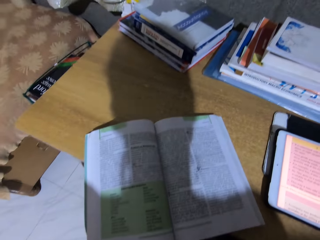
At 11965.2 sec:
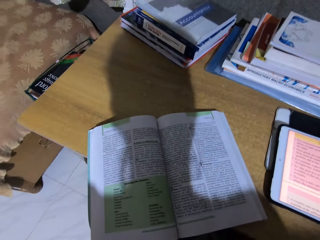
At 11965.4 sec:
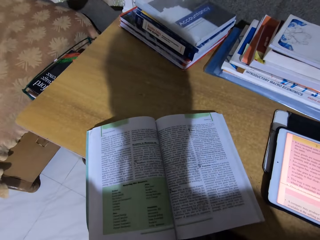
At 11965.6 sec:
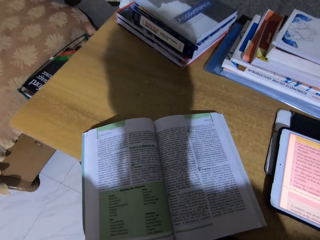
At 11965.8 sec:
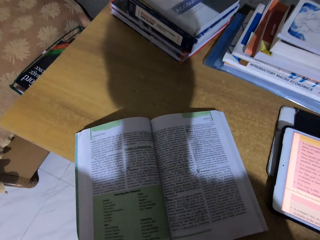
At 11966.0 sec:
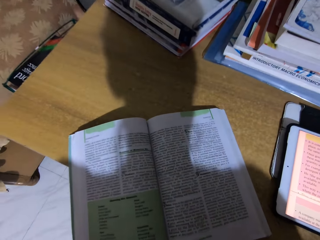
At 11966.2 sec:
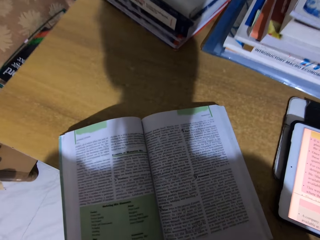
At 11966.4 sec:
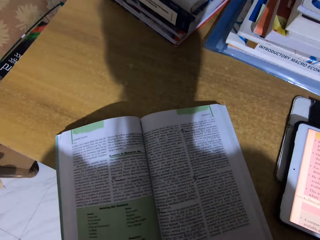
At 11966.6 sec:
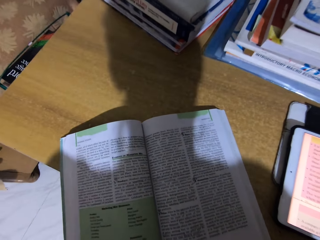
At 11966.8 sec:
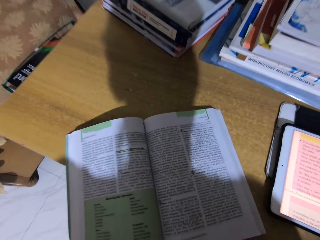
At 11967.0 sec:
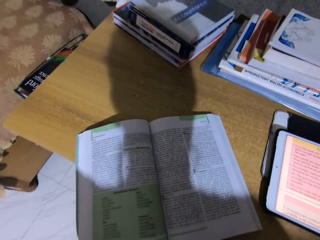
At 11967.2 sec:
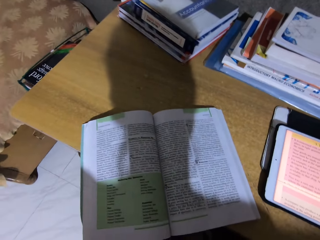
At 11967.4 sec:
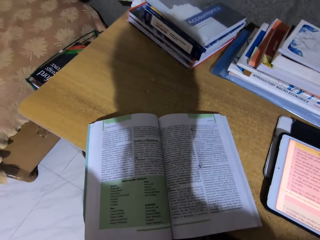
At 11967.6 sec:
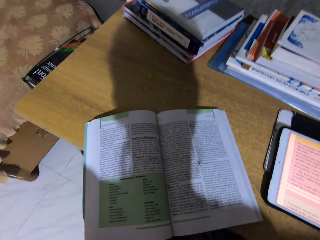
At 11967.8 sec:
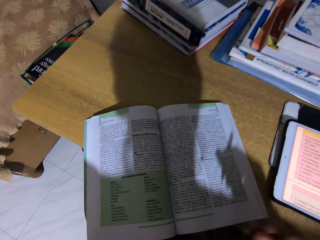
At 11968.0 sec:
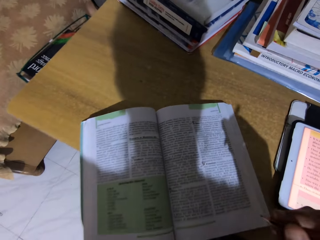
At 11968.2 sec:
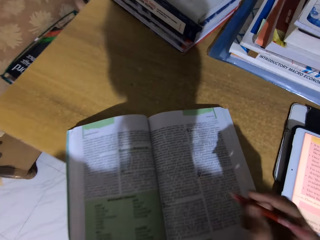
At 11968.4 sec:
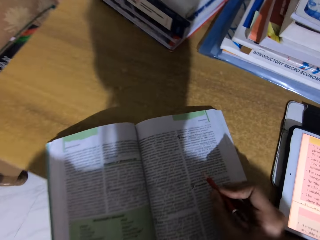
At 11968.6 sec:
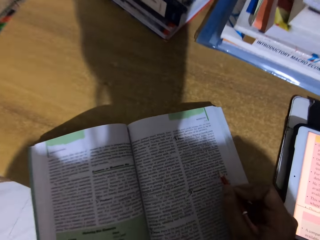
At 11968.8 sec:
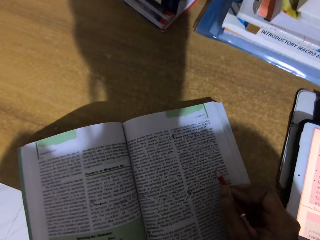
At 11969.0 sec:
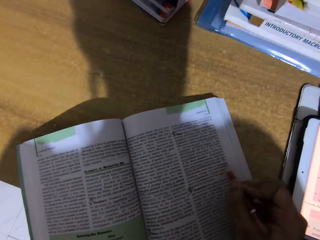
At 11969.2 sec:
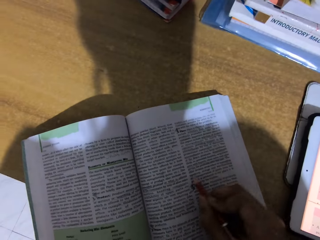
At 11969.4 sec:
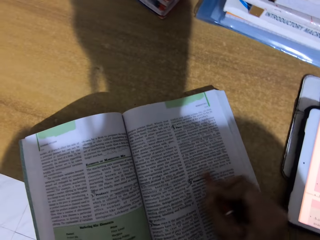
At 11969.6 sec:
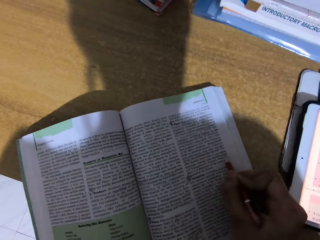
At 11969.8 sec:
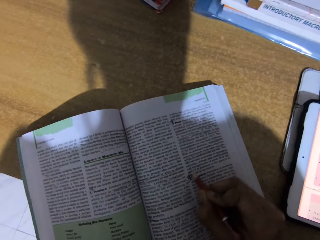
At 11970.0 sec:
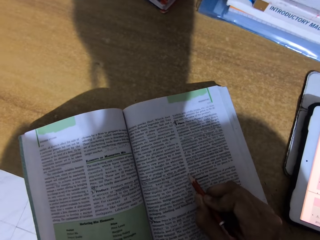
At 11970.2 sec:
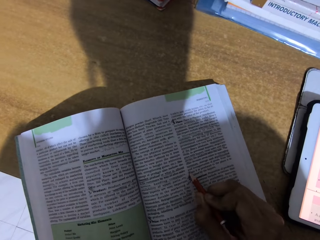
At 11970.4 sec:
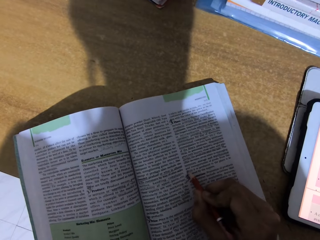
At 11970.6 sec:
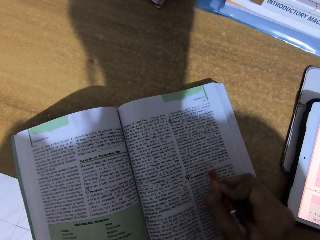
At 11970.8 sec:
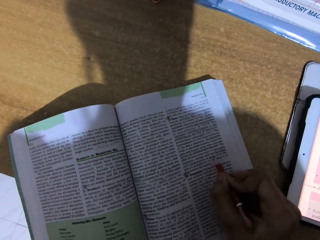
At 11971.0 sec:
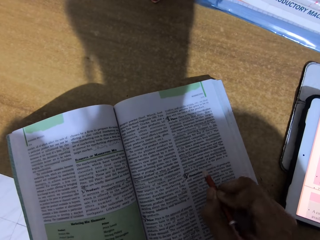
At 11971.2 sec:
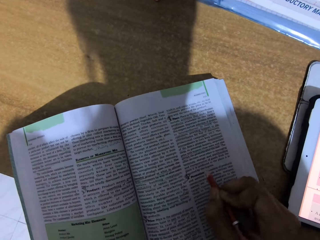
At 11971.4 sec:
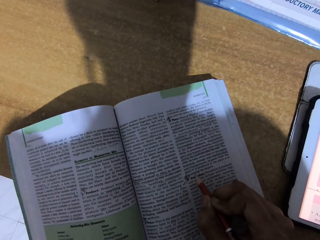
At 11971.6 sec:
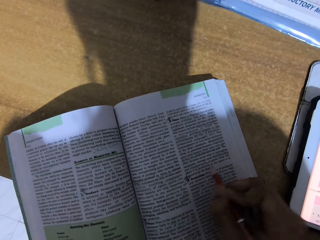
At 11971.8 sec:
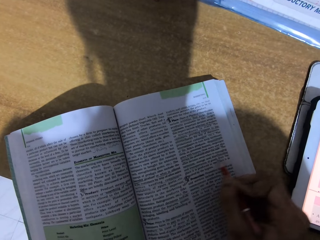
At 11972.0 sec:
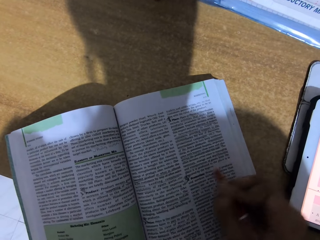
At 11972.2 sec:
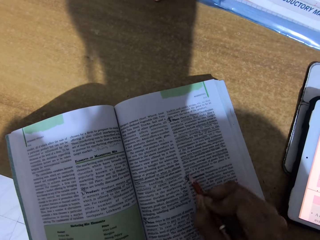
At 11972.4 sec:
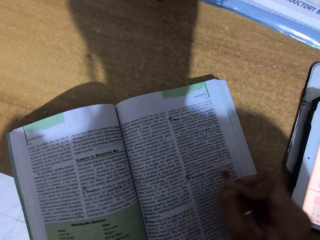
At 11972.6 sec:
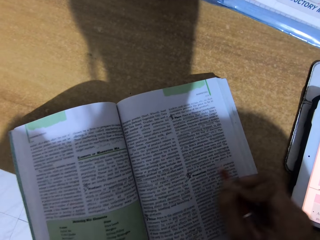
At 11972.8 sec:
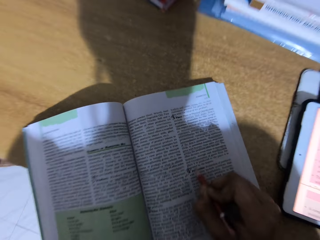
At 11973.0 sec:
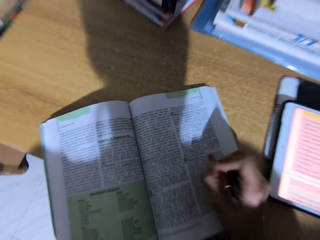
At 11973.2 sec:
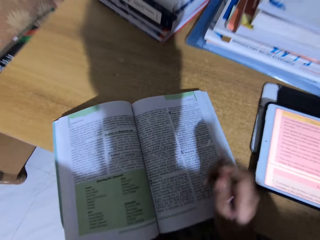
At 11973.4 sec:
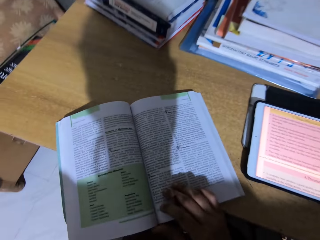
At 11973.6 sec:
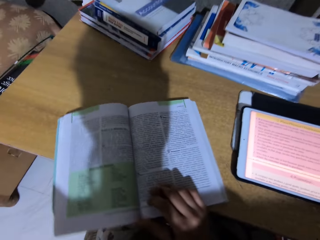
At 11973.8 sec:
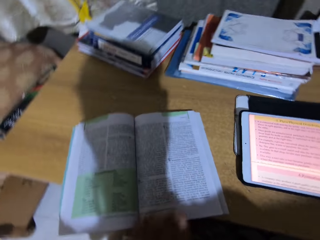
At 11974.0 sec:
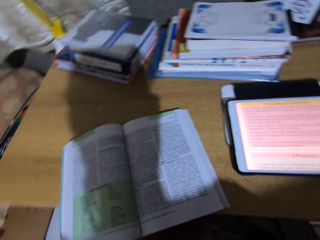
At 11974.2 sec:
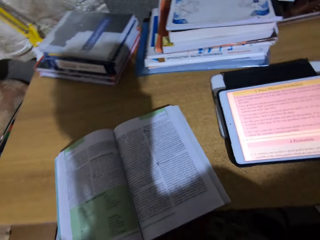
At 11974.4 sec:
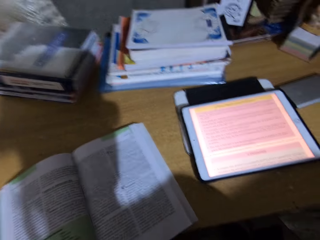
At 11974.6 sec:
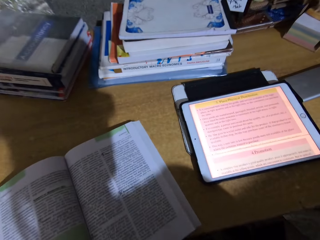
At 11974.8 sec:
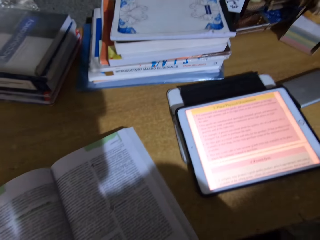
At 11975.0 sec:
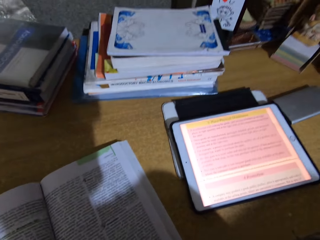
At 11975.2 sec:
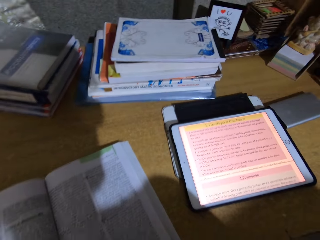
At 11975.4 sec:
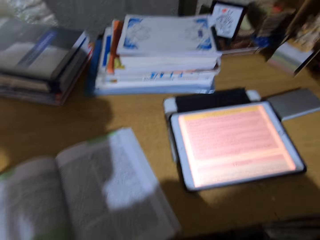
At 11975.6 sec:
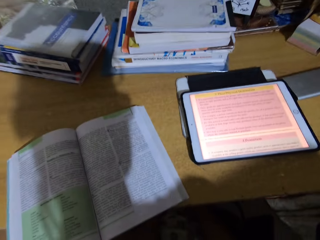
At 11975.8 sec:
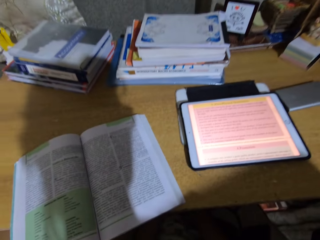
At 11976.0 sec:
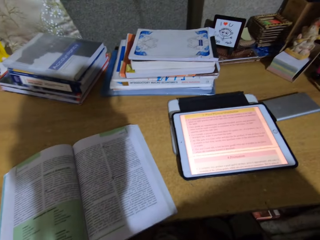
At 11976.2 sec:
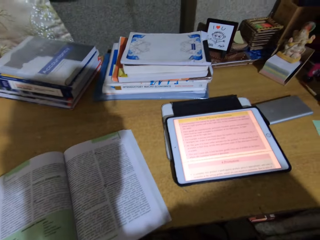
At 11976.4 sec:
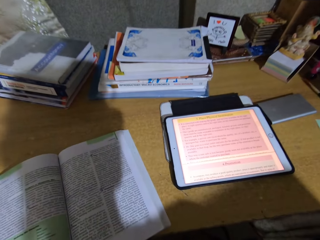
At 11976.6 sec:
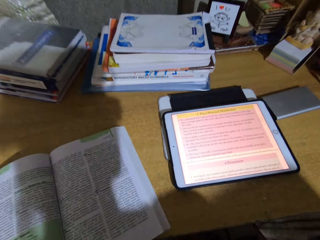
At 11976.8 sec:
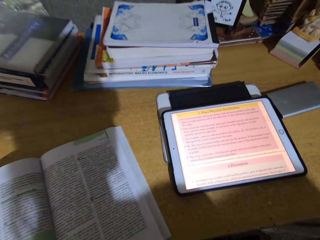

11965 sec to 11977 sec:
The camera wearer reads a book. They write on the book with a pencil. They move the book. They read the book.

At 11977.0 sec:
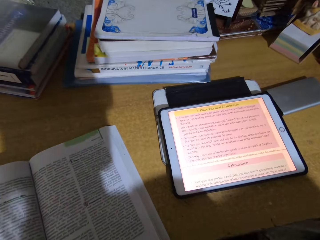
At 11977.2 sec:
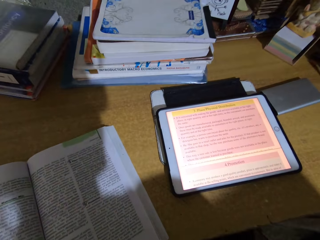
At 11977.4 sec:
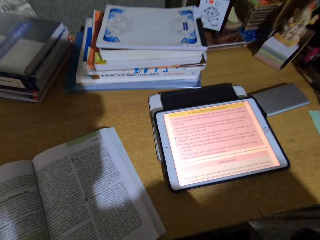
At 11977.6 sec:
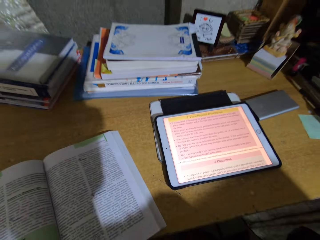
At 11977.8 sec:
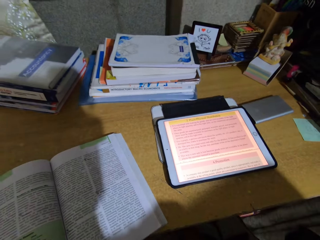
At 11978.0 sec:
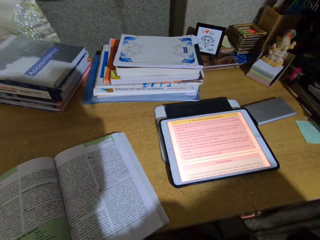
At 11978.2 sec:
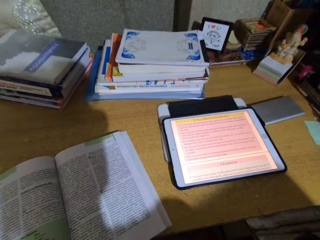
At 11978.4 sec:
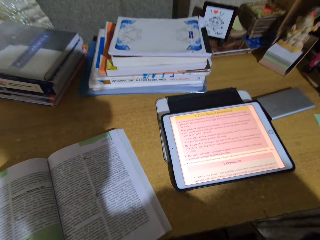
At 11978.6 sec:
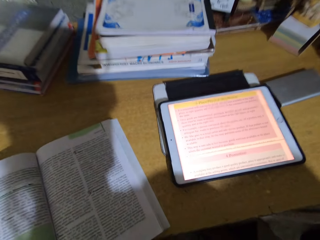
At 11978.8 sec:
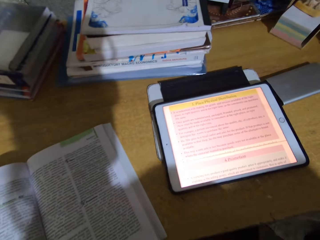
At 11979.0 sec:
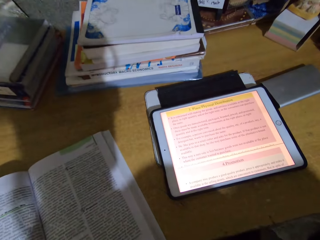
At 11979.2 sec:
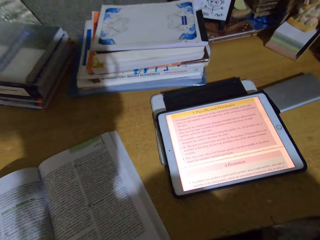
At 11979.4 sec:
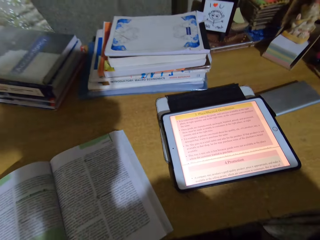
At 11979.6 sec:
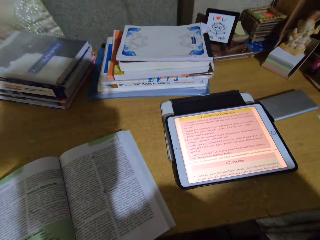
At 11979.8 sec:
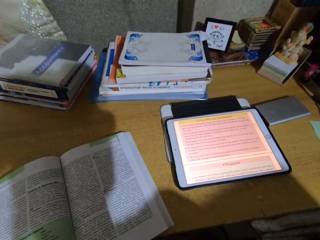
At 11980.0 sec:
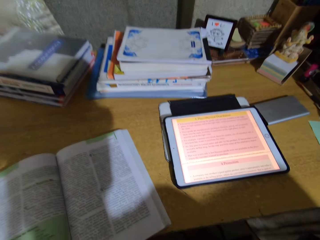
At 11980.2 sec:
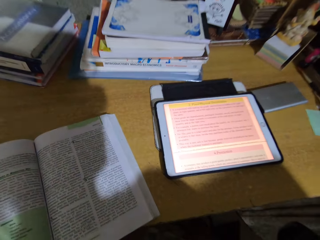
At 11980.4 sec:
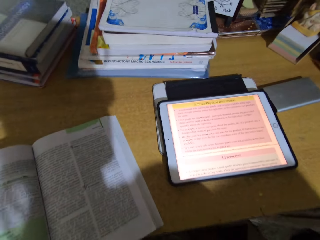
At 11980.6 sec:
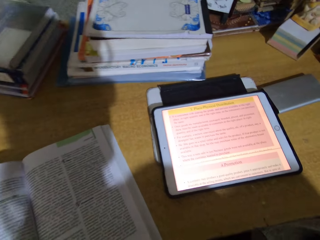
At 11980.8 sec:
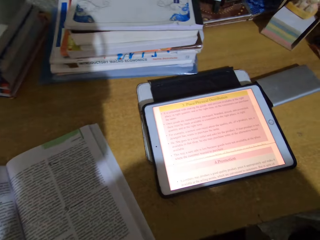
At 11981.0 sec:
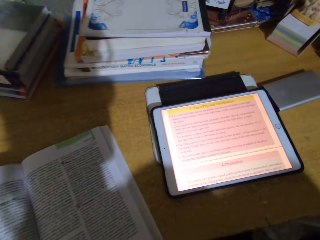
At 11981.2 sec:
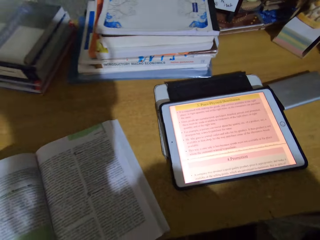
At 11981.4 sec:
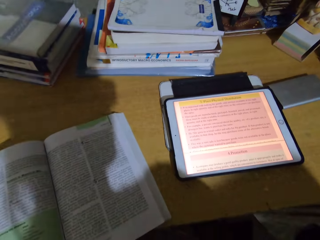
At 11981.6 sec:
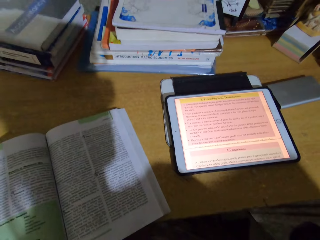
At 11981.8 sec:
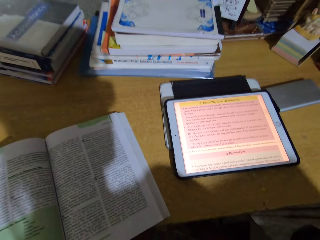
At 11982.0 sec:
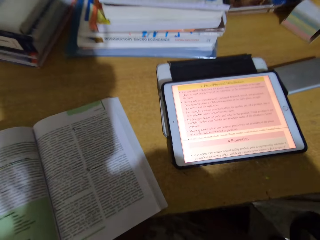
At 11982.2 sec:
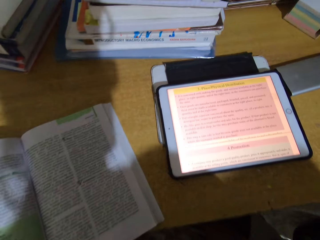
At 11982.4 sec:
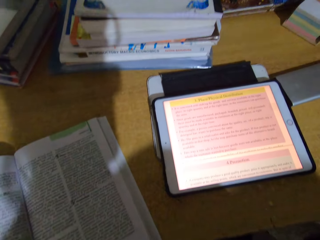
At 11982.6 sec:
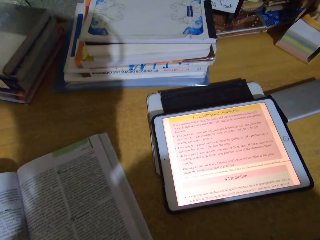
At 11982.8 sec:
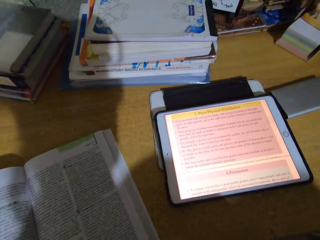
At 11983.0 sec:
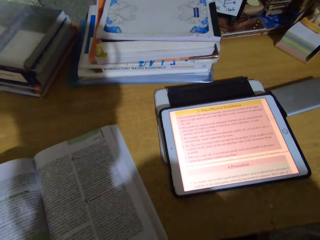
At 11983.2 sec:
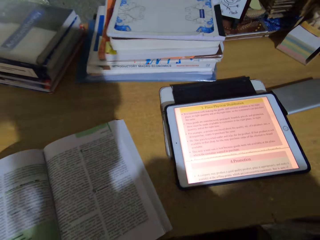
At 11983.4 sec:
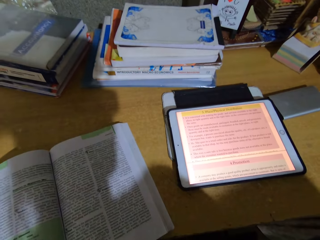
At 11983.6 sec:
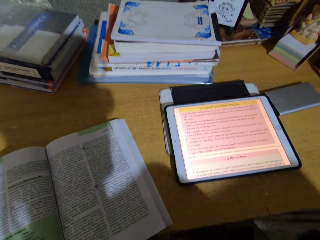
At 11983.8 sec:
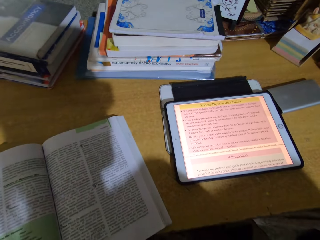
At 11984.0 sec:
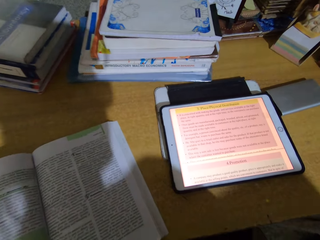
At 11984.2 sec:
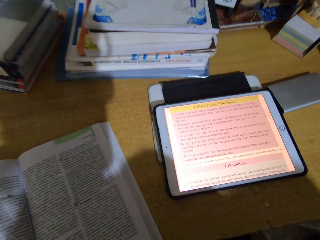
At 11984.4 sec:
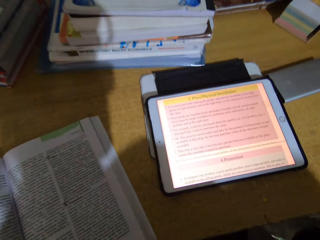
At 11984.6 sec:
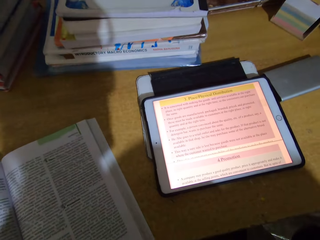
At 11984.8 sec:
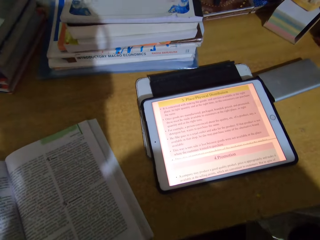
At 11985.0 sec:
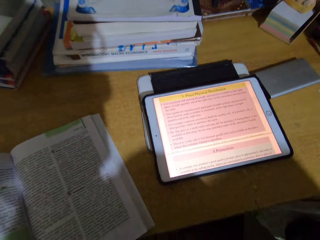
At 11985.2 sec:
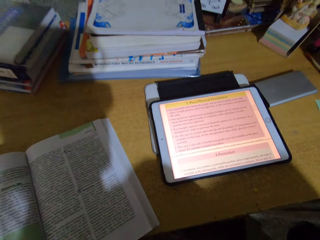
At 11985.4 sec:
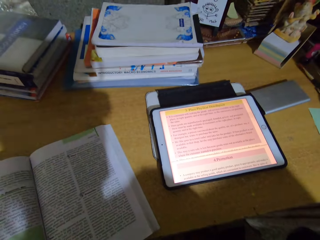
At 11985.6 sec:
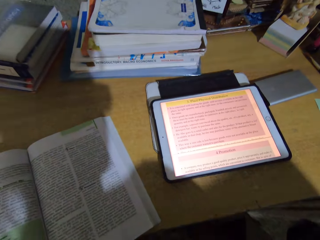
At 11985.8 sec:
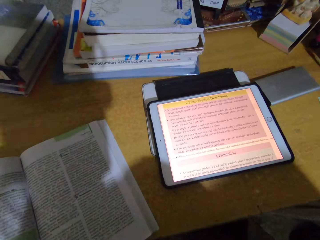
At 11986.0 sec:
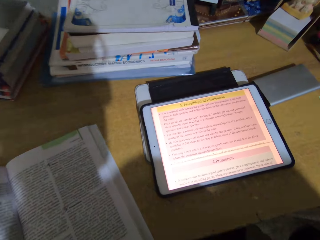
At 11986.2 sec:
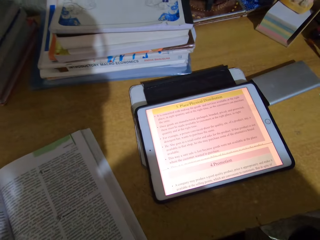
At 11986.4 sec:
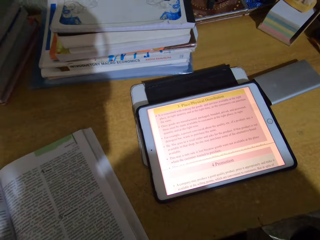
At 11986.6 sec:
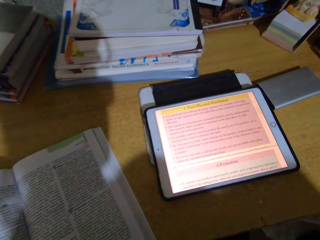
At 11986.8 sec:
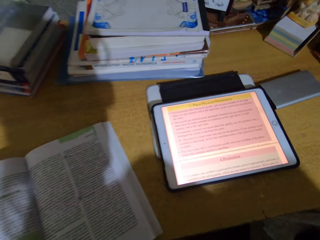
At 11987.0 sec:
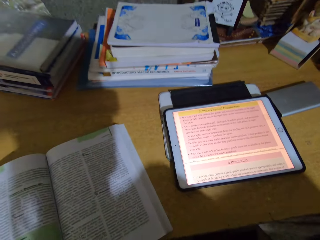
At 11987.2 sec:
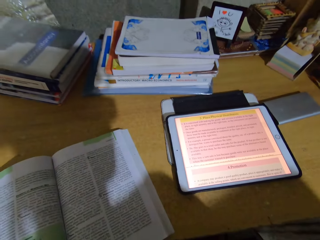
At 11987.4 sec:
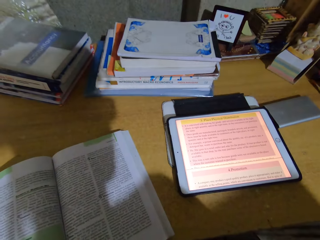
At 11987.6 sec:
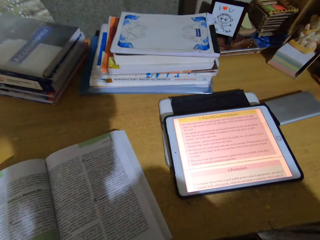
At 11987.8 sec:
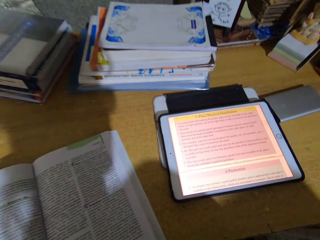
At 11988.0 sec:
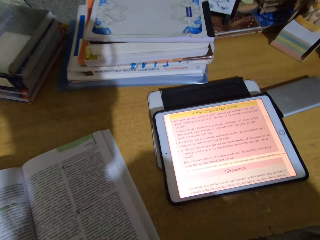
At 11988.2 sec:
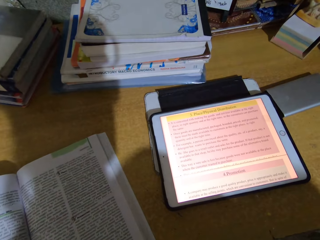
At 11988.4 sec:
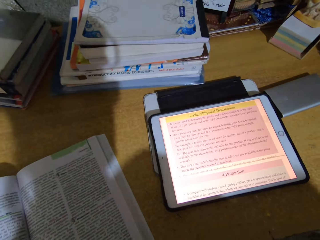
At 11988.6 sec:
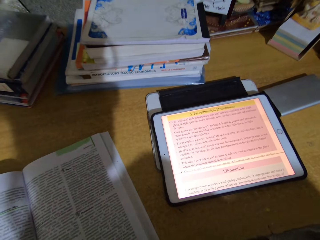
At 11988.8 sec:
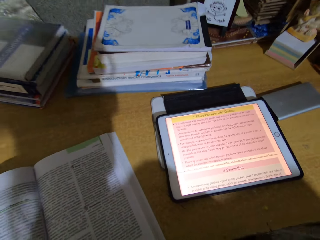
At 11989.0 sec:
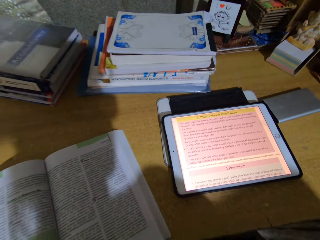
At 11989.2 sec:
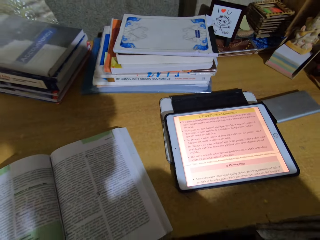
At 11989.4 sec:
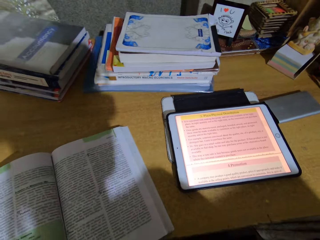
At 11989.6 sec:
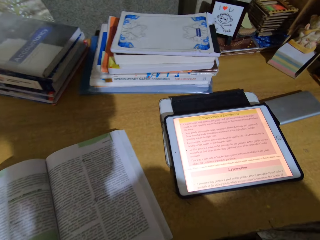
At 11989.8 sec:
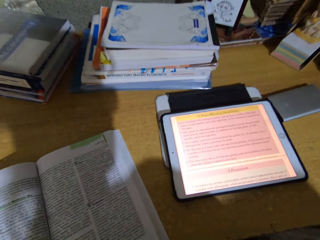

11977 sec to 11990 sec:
The camera wearer reads a book. They read the book again.
